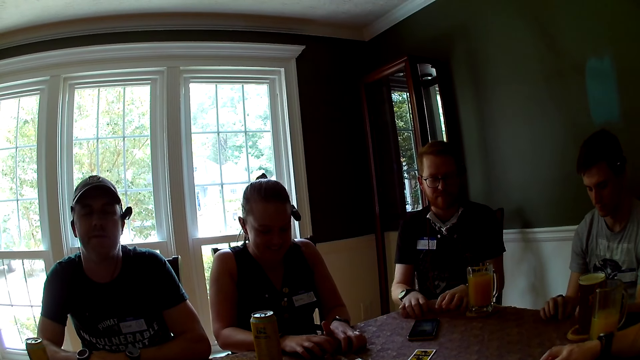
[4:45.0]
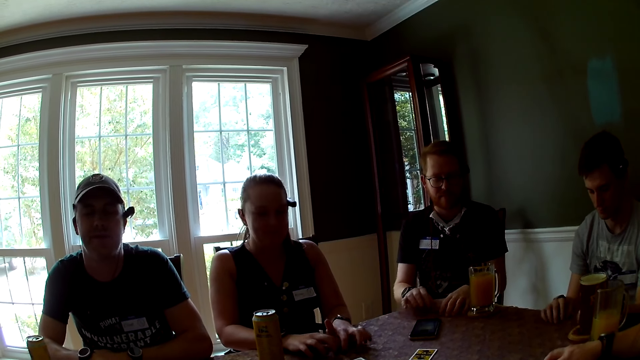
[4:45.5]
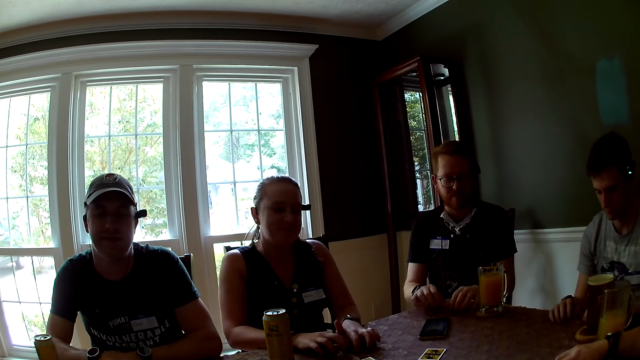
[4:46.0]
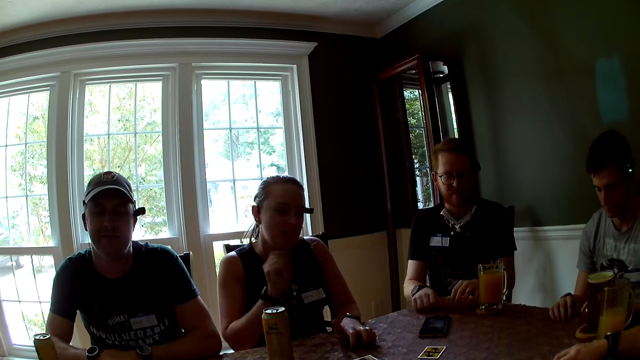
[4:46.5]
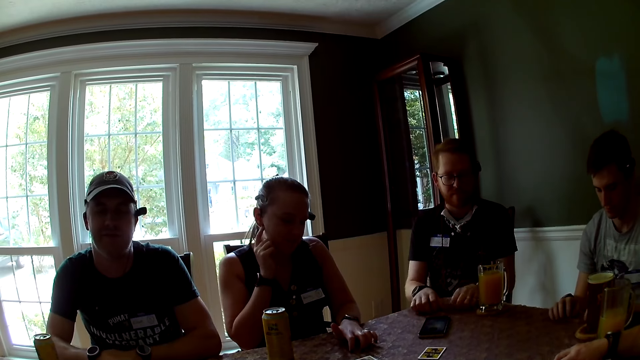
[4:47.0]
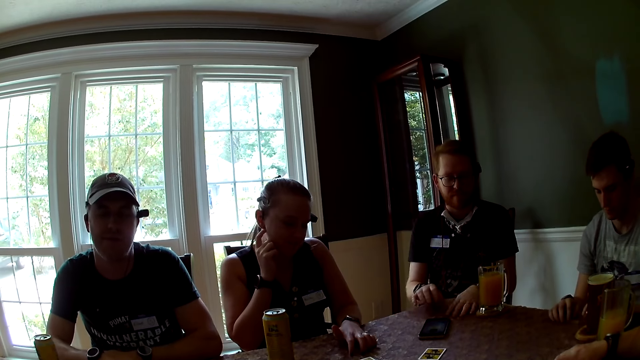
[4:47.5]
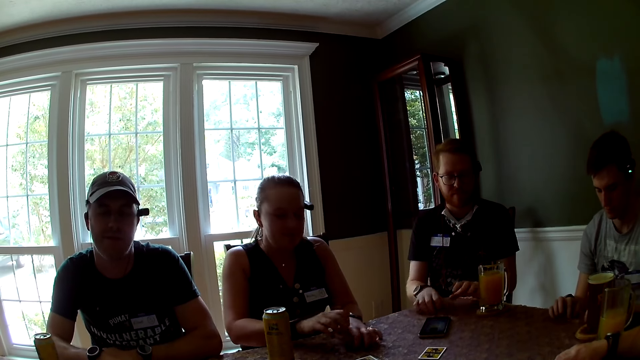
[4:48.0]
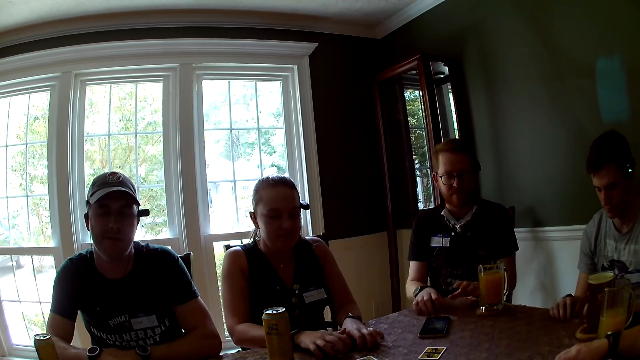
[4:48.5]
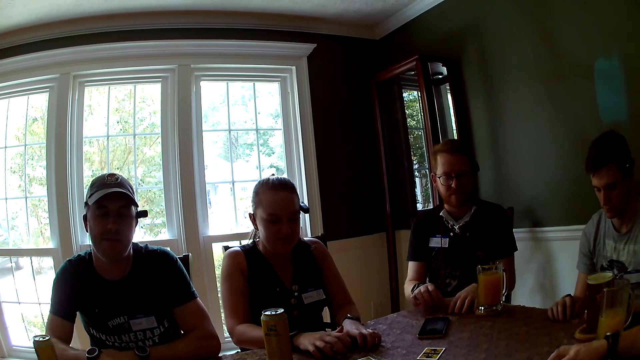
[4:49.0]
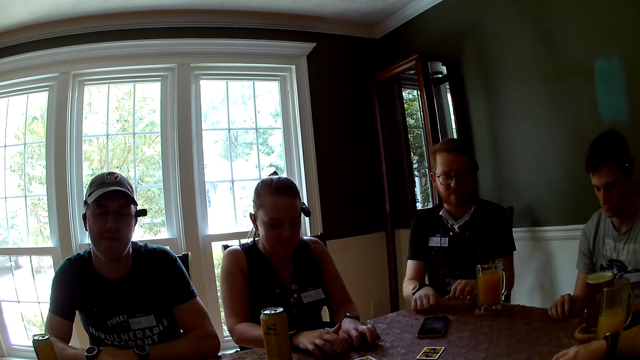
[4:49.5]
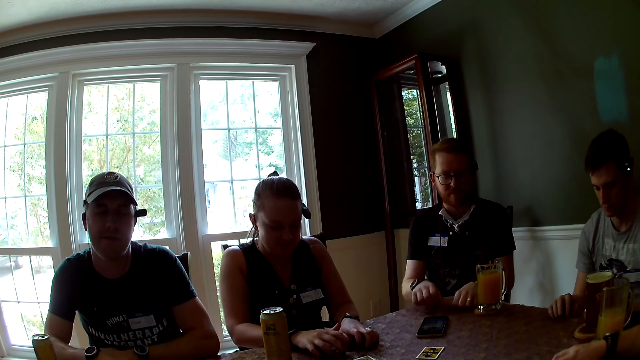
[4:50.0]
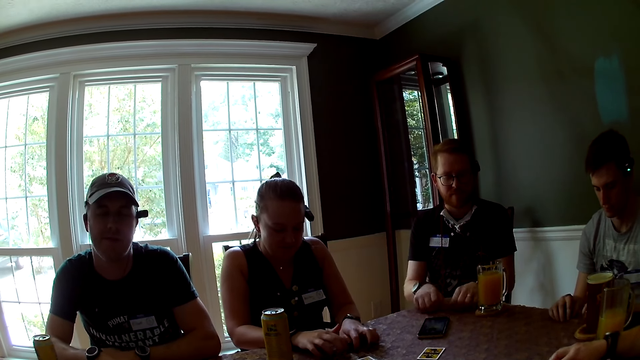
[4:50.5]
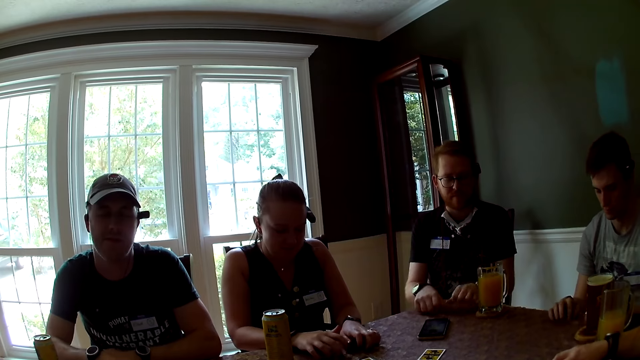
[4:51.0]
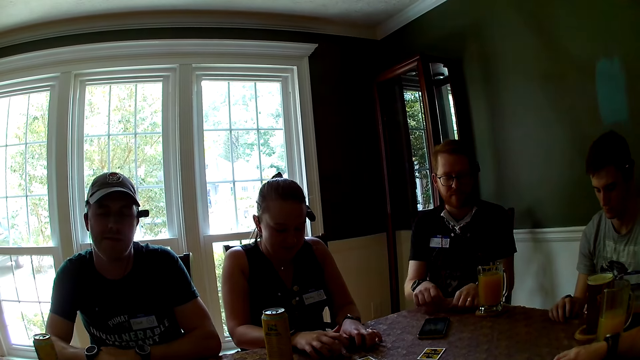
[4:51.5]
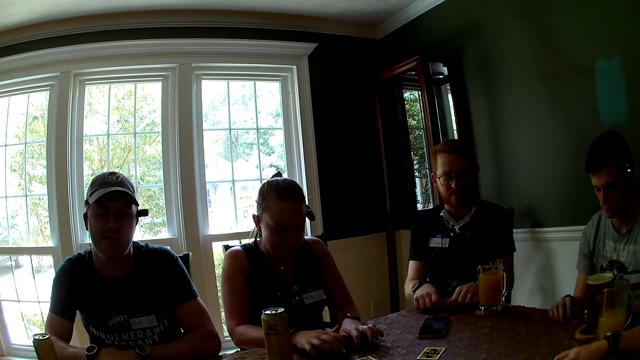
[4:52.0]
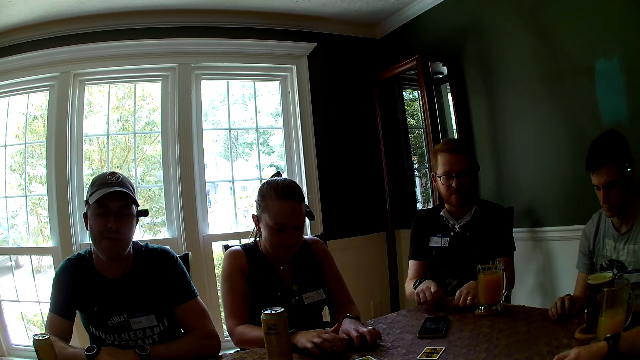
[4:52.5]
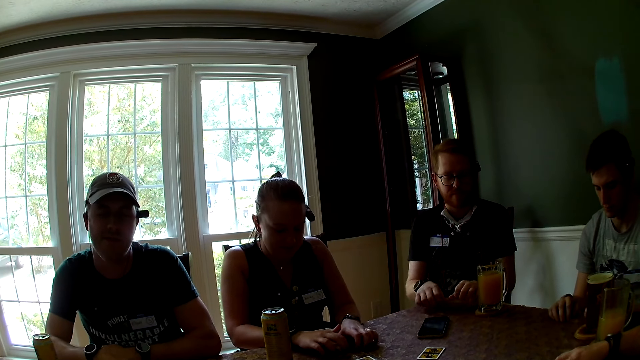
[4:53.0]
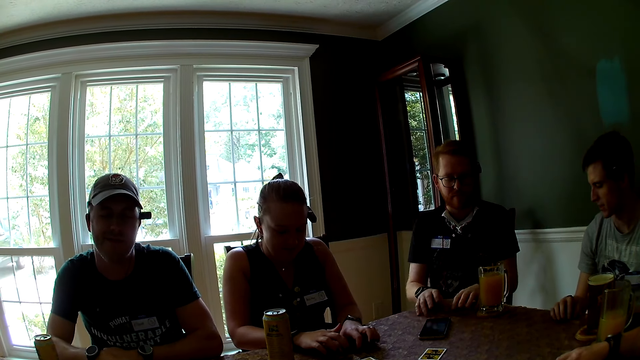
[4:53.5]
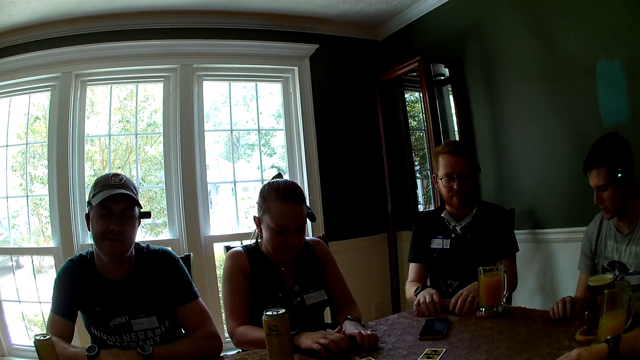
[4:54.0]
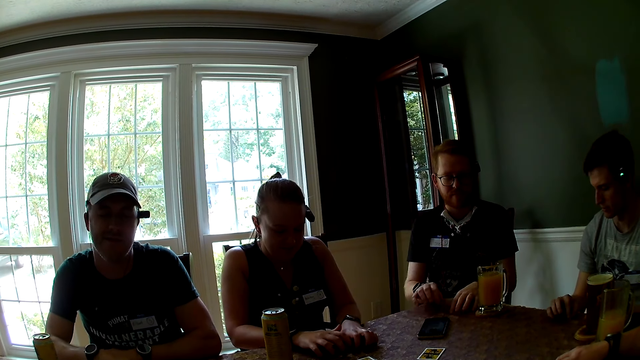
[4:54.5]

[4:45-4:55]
A man talks with the camera wearer. A woman touches her head with her right hand. A lady raises her hand. The woman drums on the table with both hands. The lady puts her hand down. Another man taps on the table. The lady taps on the table.

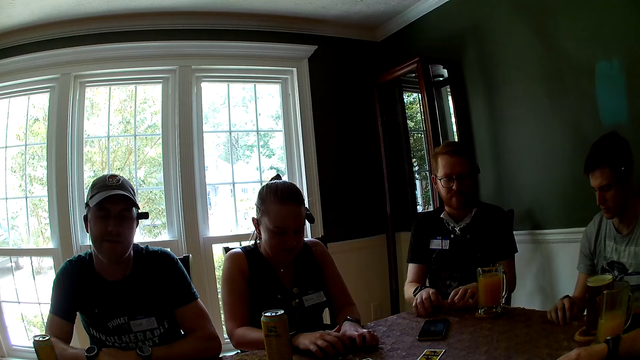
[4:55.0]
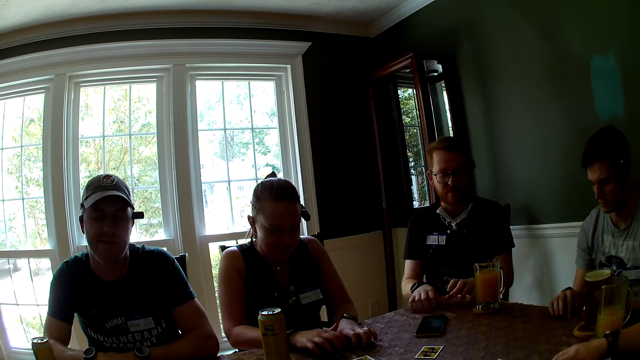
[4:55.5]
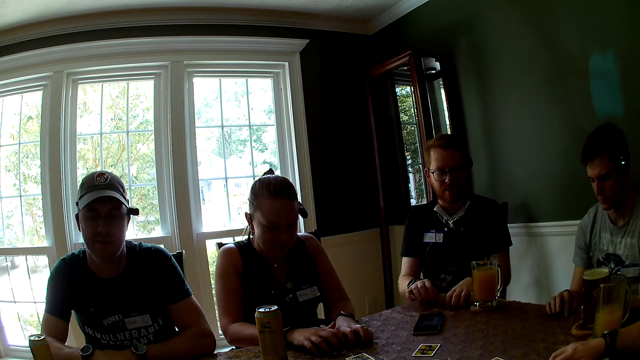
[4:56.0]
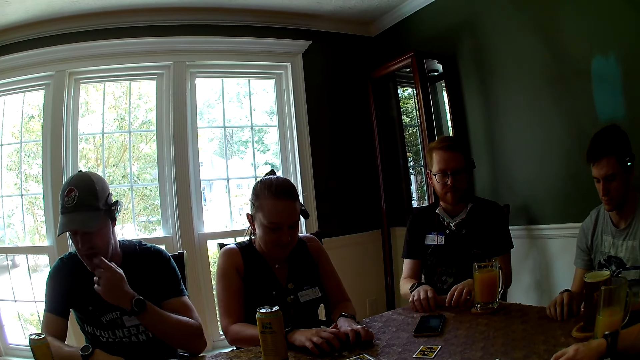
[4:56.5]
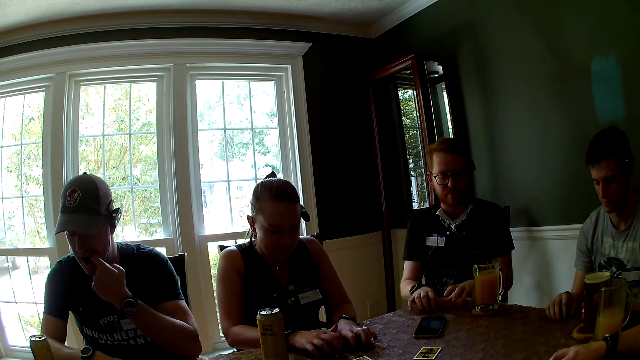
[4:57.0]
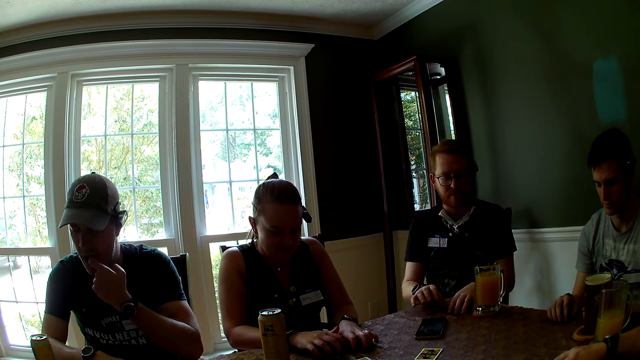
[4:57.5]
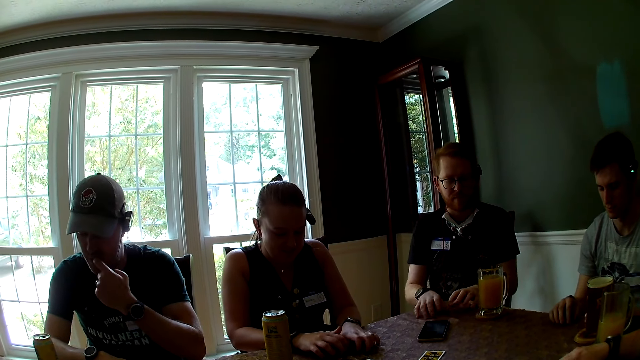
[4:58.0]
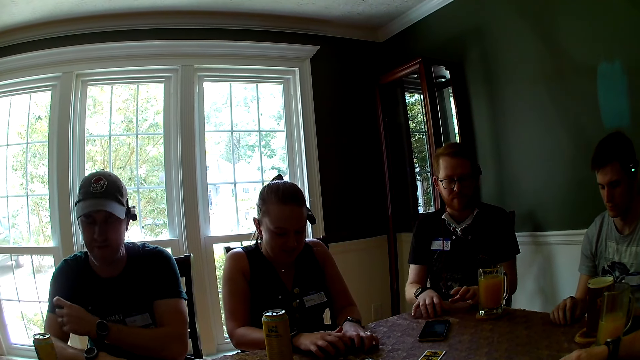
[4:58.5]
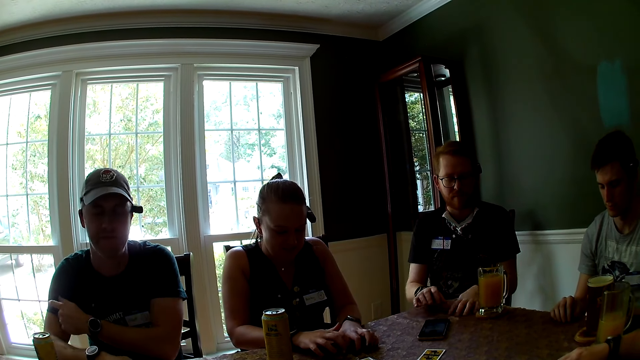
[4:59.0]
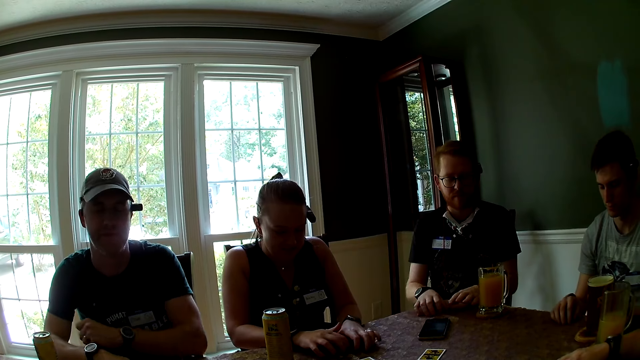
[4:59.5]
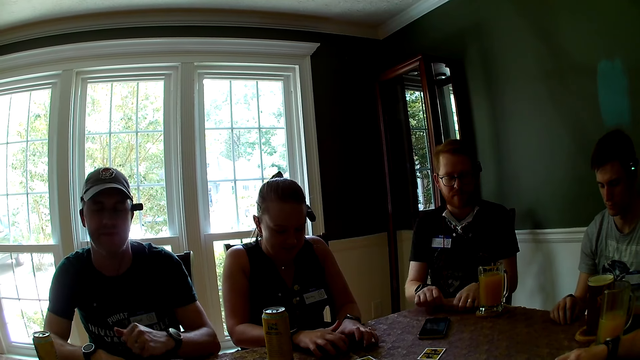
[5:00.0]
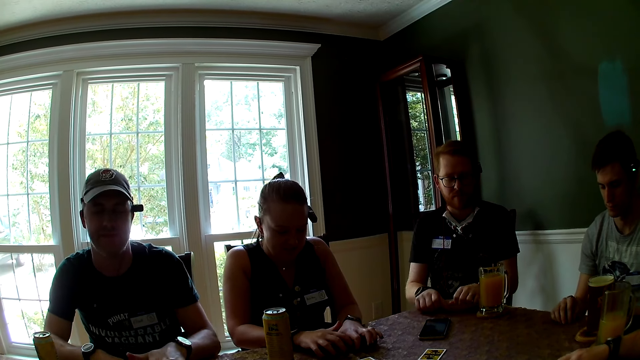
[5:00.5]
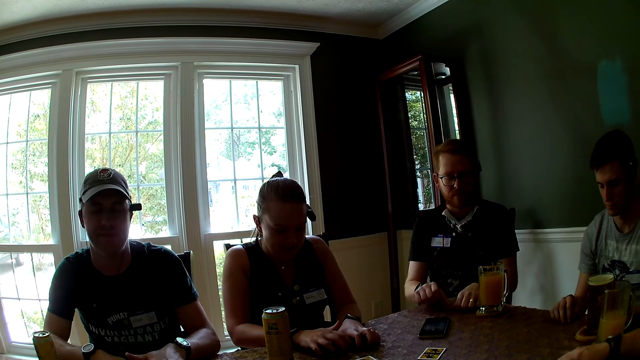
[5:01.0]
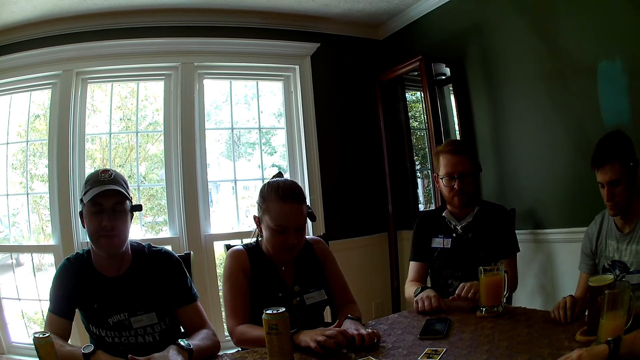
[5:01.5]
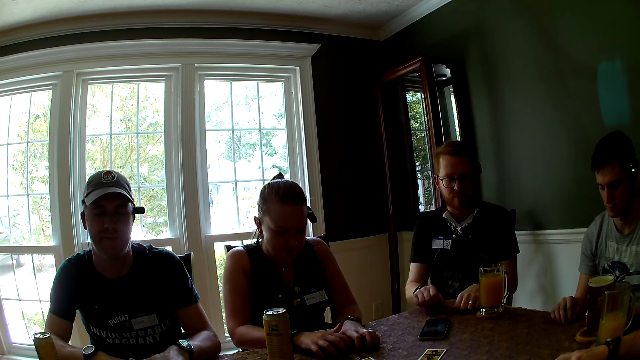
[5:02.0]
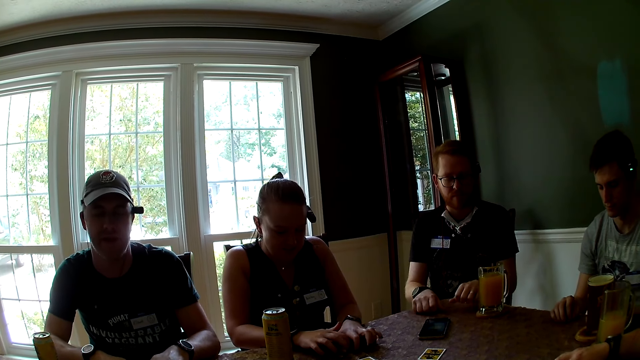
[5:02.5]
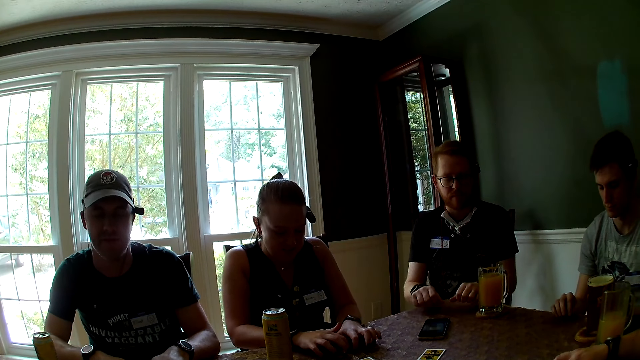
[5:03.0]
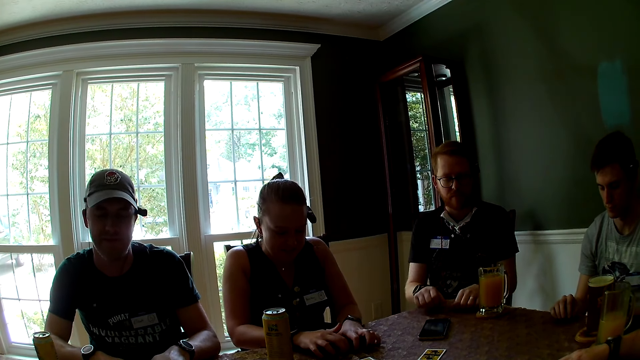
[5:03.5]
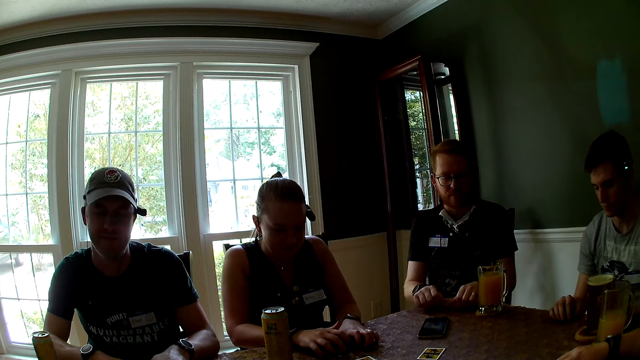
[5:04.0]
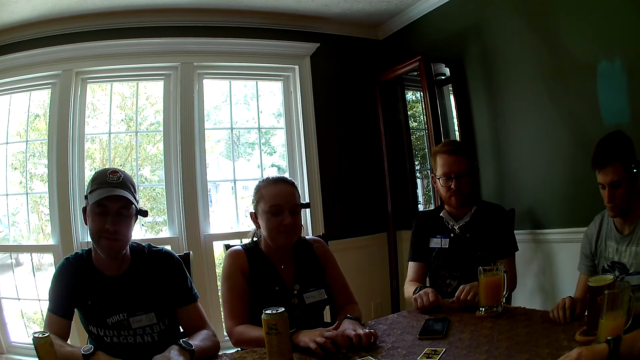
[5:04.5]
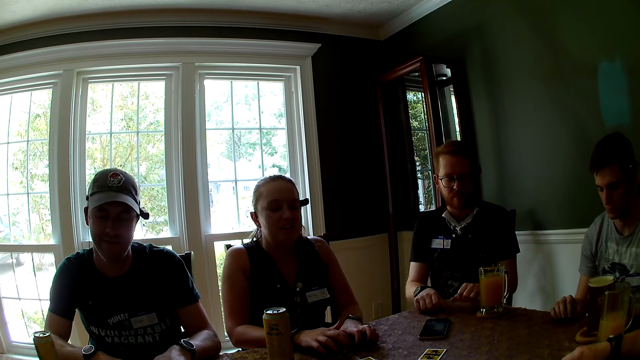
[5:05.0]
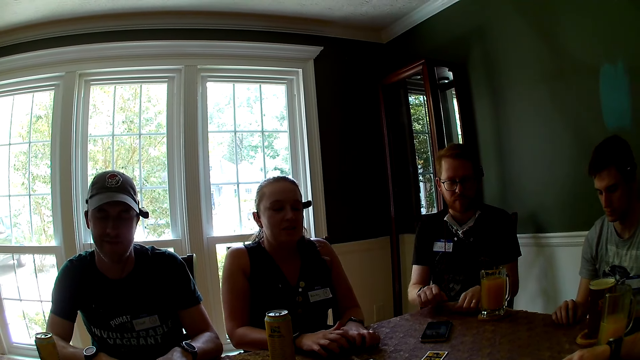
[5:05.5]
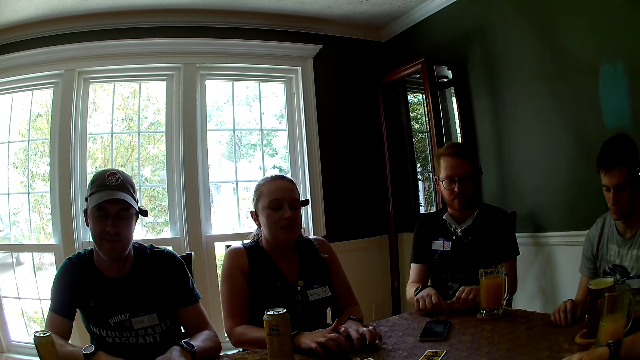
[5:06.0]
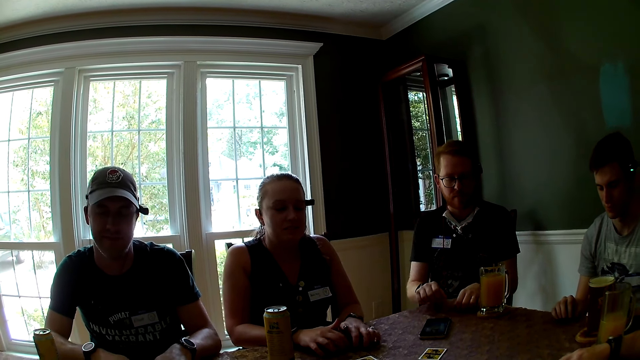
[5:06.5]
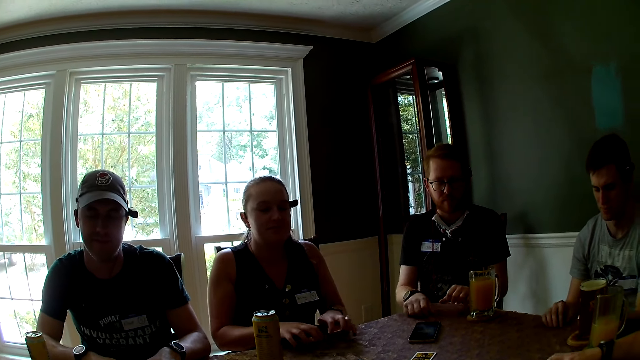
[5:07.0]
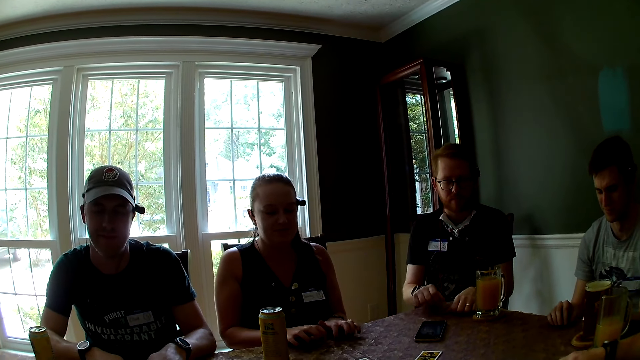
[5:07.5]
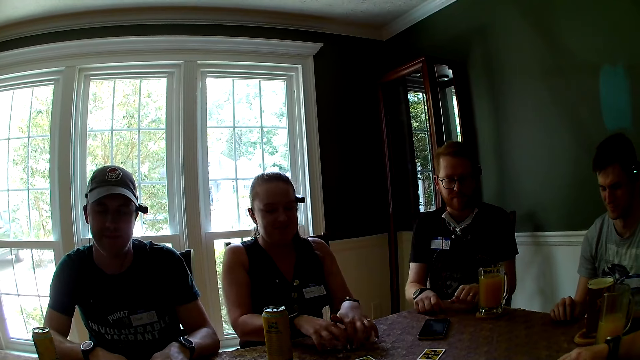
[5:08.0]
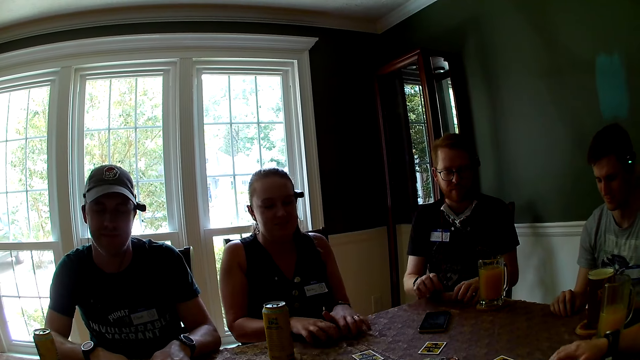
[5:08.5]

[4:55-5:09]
The camera wearer interacts with a man. Another man touches his face with his left hand. A third man puts his hand in the mouth. The second man drums on the table with his left hand. The third man talks with the camera wearer. A lady taps on the table.
